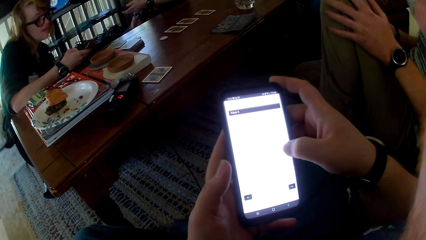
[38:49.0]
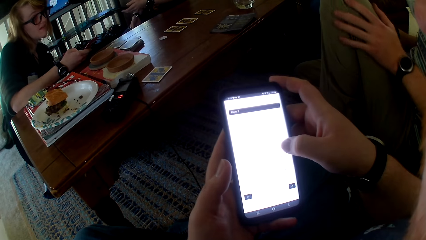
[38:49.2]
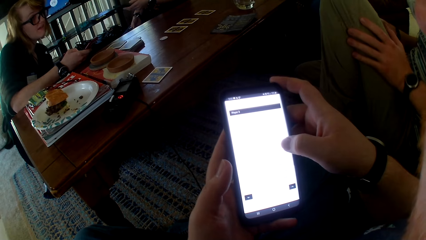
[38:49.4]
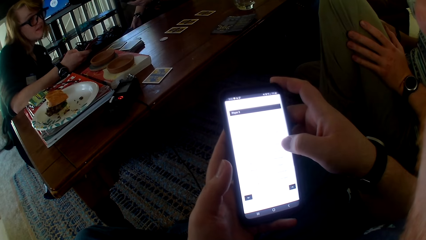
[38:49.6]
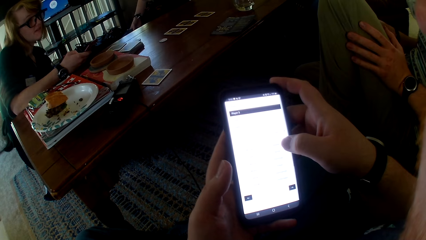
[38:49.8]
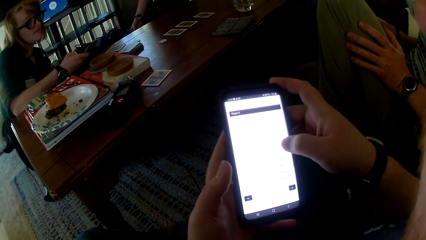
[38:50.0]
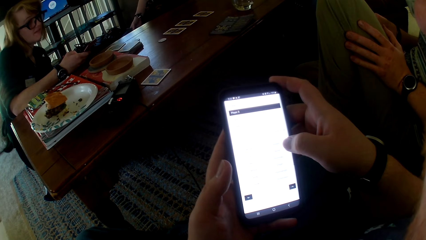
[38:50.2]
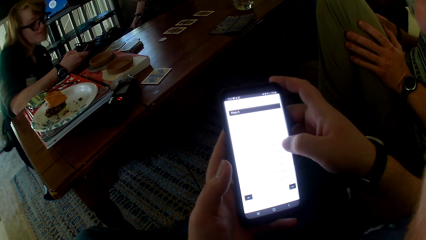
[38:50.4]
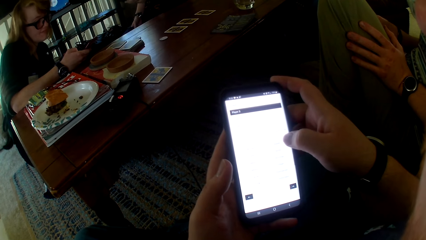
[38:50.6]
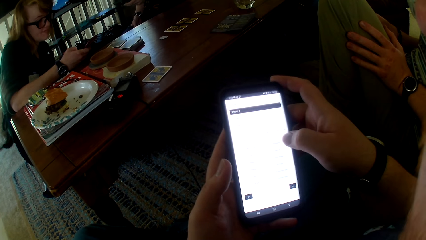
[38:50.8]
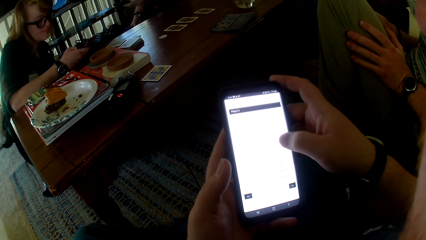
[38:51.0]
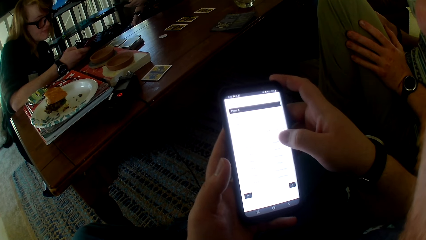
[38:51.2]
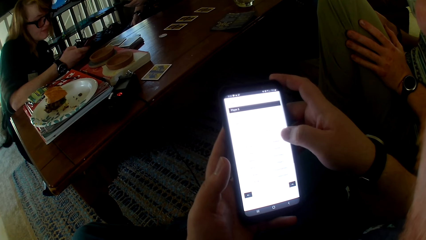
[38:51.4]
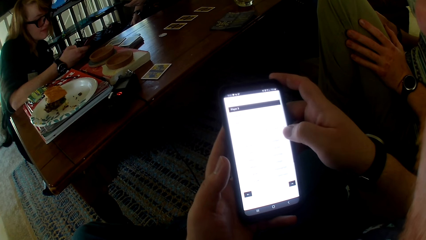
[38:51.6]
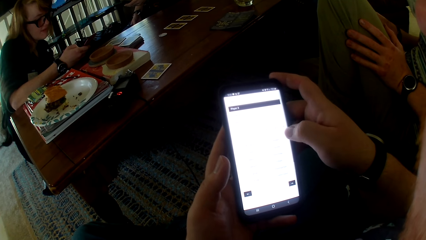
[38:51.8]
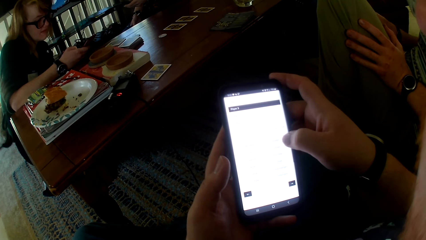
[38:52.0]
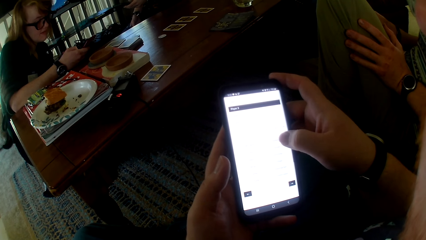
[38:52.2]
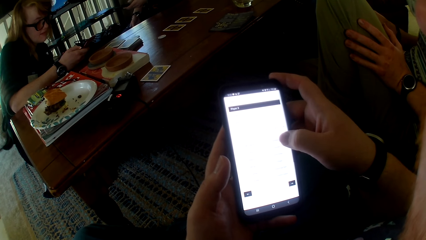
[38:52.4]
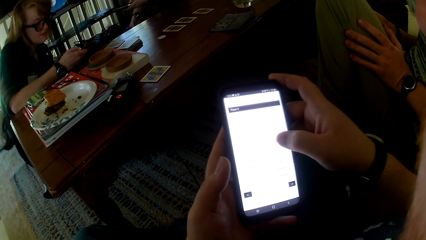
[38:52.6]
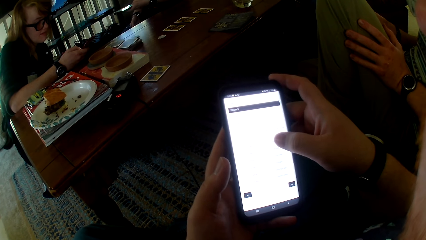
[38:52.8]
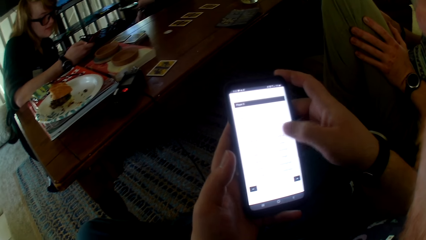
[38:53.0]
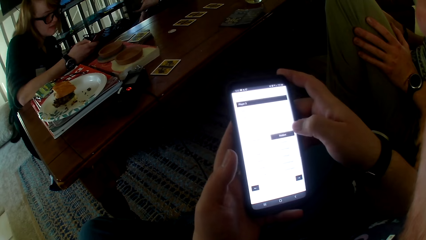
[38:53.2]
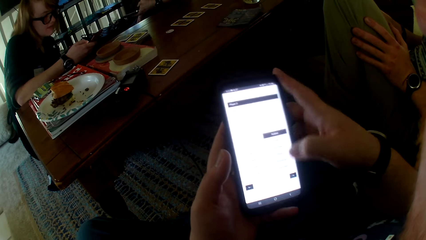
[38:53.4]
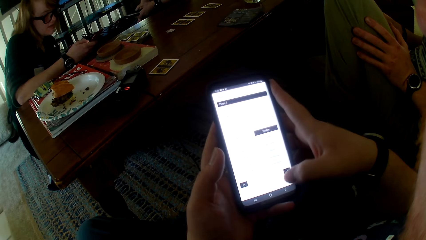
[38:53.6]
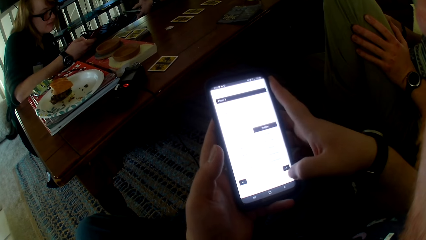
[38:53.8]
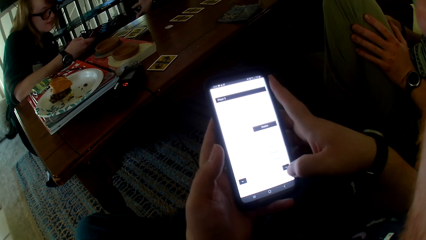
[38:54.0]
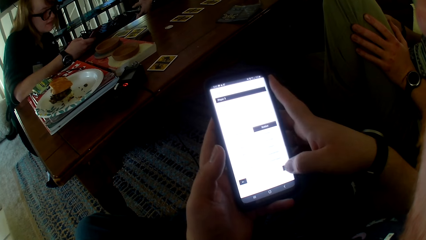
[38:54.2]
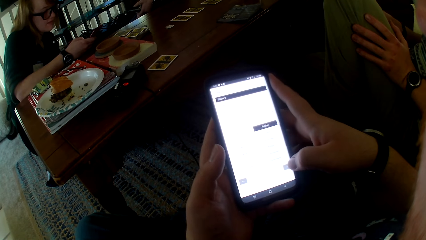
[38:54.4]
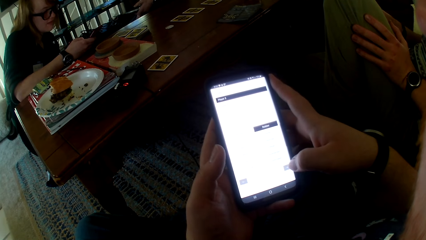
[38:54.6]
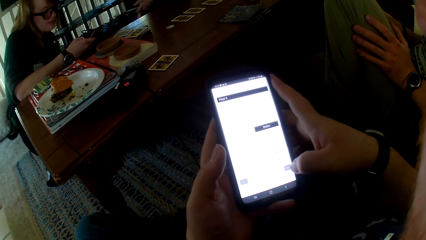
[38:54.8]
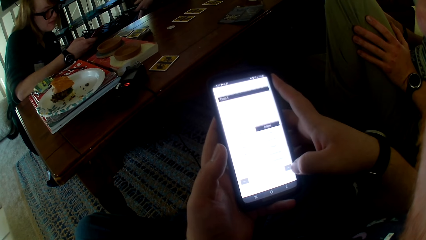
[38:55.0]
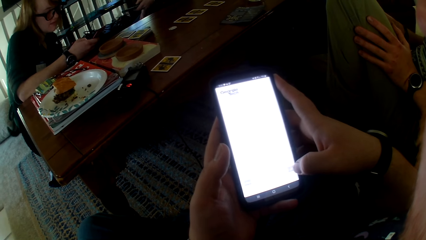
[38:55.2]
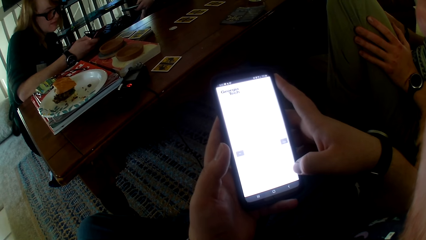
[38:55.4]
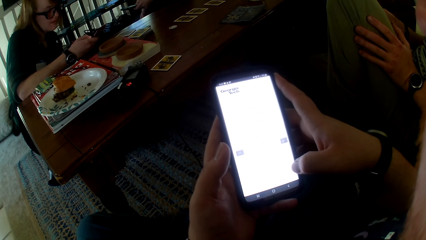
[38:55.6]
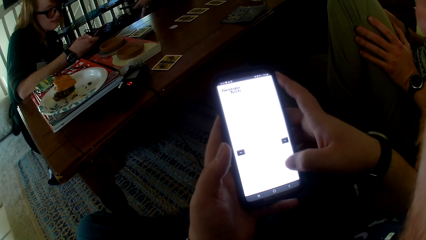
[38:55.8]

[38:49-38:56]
The woman talks. The camera wearer uses the phone.

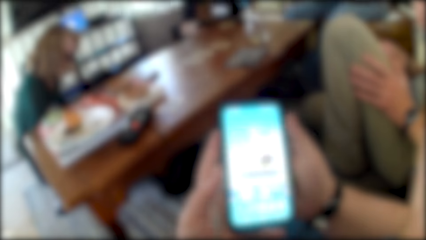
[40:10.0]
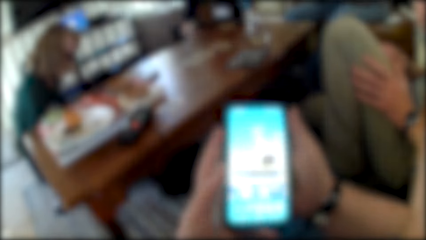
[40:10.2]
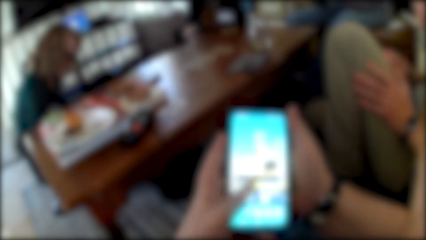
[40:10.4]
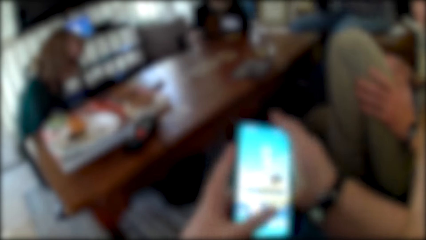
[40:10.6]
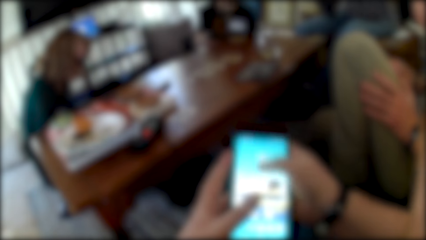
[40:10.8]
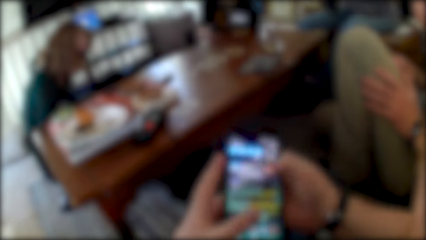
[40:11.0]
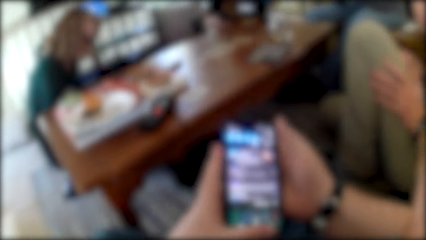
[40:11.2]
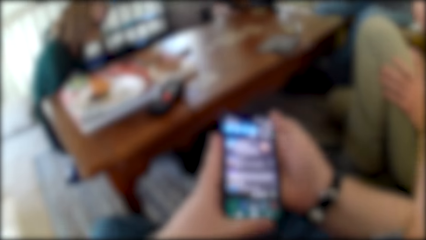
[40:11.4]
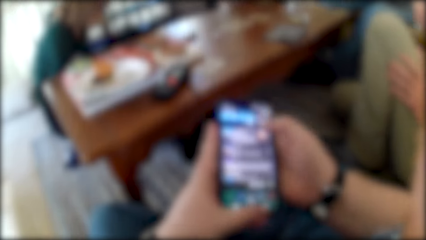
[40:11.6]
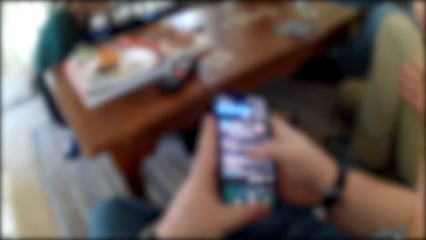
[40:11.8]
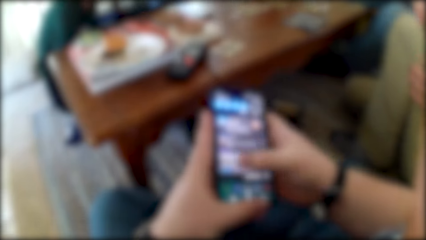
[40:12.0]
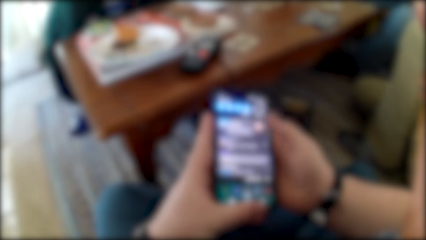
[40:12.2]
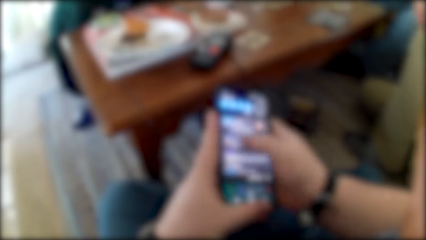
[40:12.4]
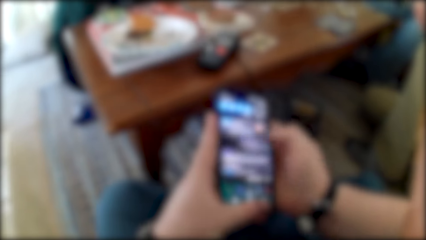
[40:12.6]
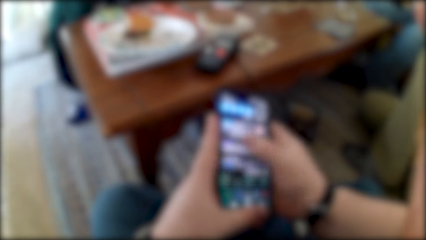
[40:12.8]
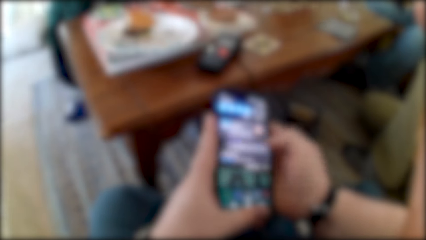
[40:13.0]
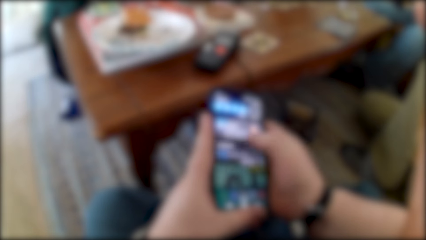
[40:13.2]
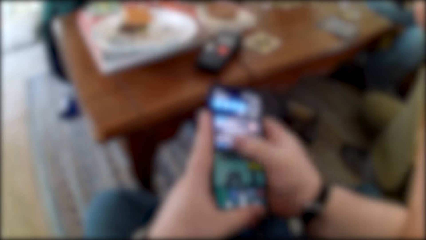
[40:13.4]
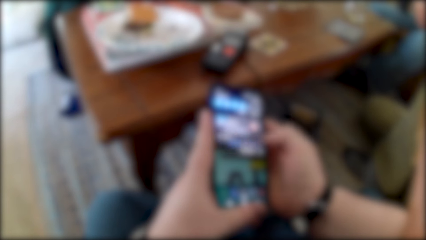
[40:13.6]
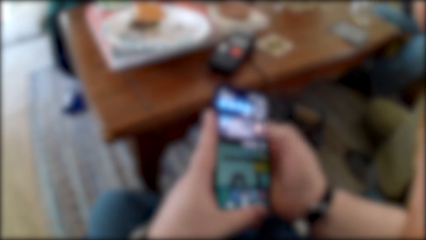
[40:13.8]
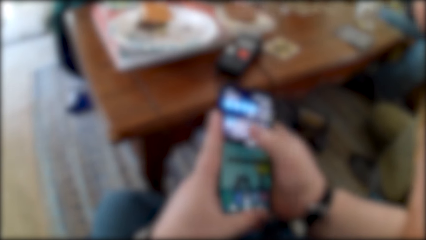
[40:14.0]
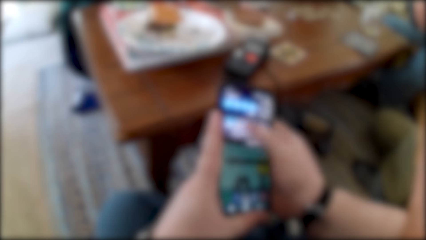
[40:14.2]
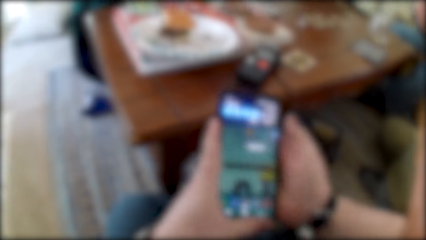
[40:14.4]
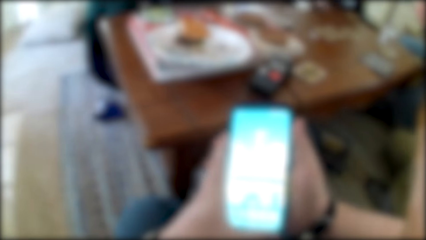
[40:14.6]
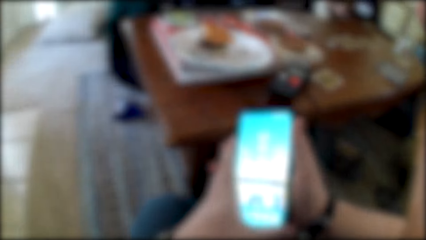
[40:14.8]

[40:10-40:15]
The camera wearer talks. A person talks. The camera wearer uses the phone.

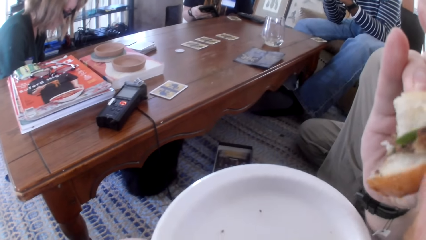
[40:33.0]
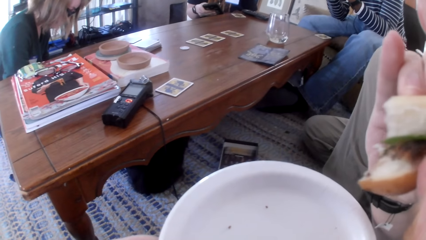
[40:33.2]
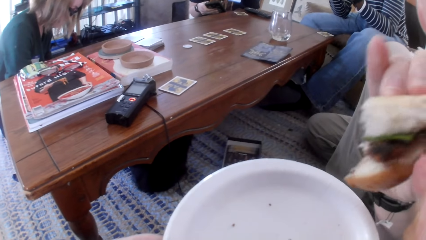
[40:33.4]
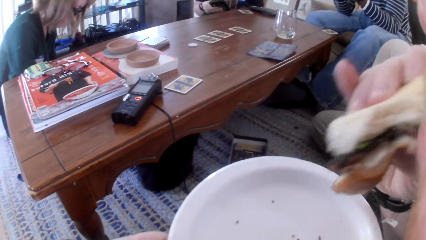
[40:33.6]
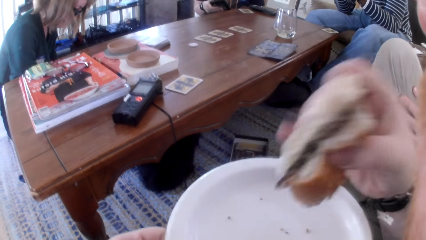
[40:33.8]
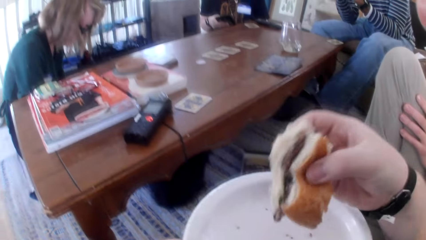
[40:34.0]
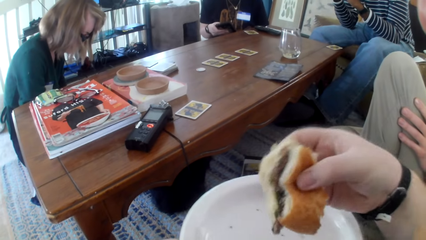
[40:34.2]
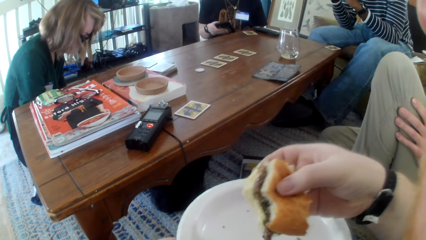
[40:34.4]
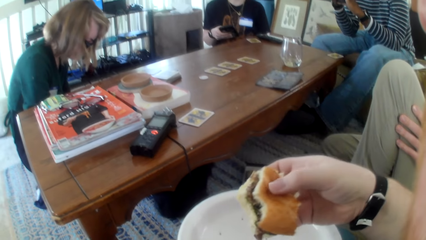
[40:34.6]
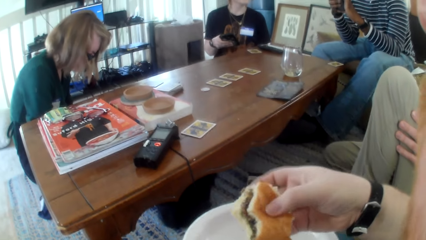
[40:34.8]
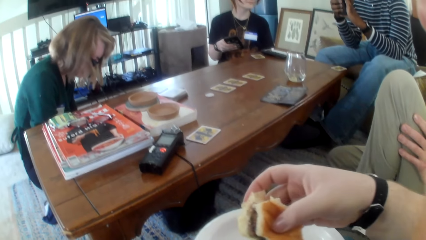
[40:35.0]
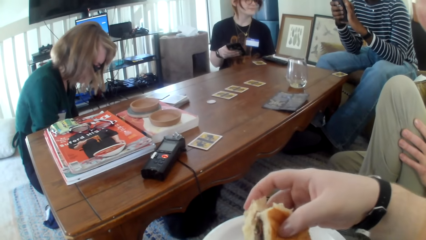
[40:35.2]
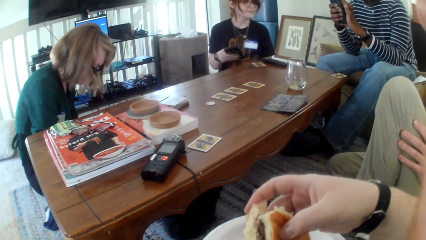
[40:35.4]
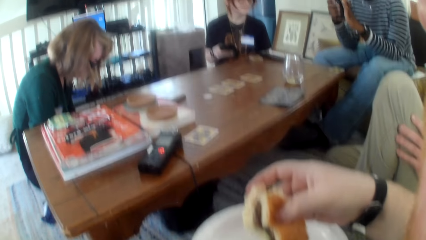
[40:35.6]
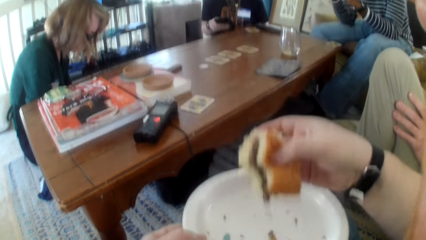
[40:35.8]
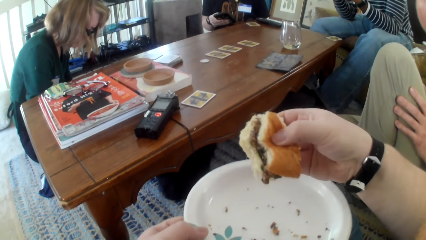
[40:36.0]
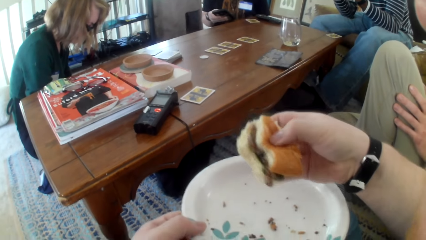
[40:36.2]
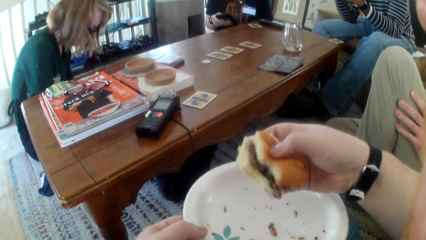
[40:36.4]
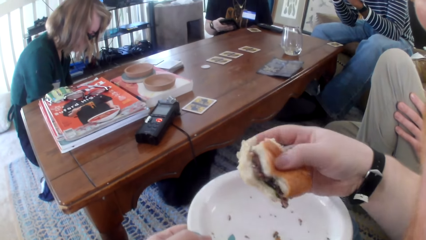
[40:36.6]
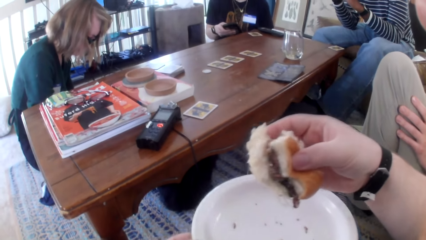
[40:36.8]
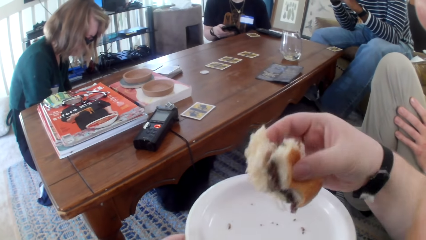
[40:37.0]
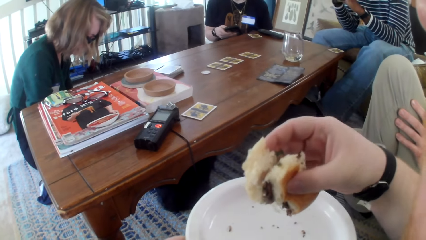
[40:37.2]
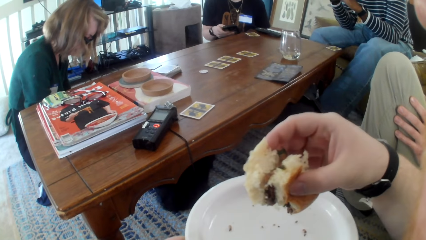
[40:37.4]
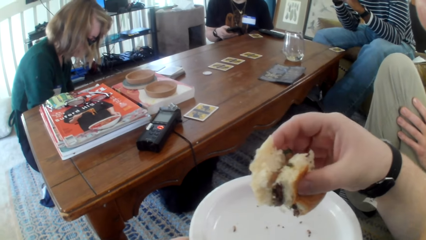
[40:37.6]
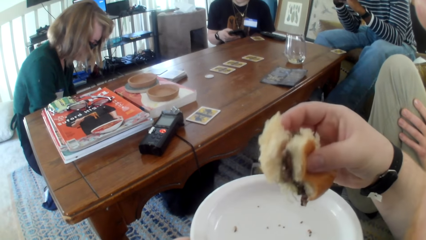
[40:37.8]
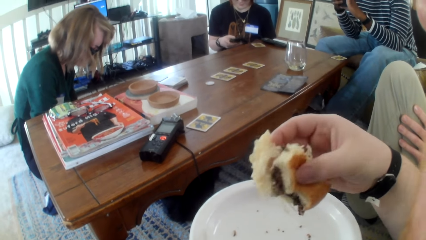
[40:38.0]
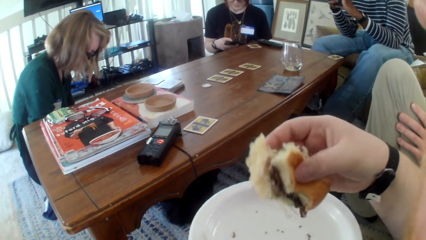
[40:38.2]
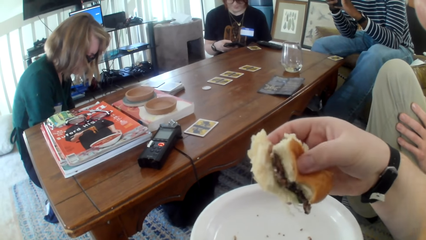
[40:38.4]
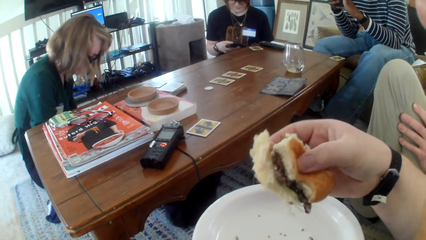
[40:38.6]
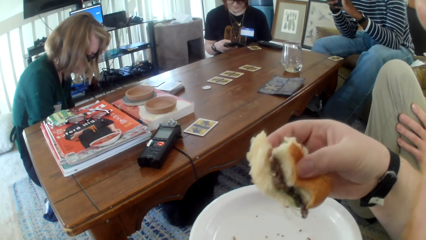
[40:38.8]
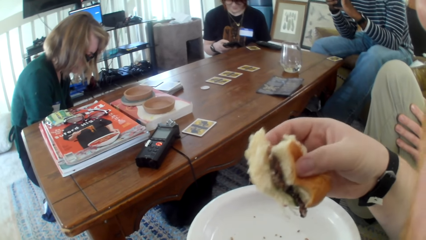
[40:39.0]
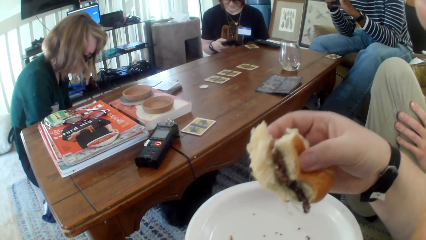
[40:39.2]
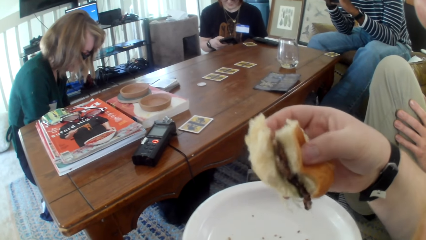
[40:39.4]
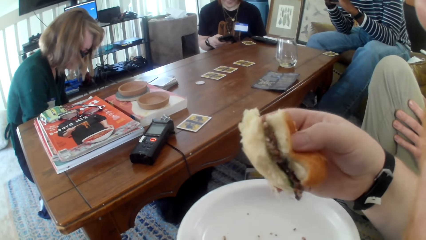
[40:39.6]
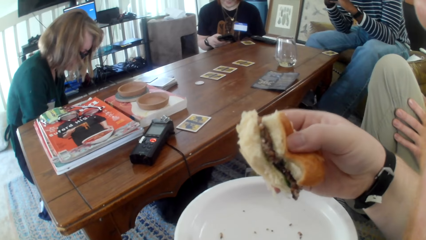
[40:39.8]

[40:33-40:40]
The camera wearer holds the burger.
